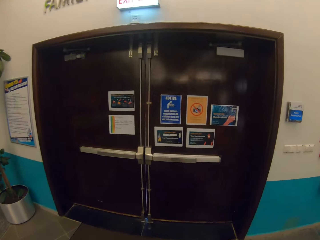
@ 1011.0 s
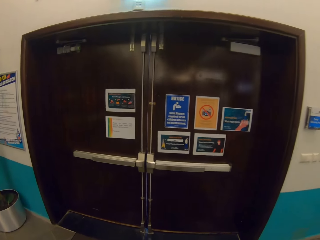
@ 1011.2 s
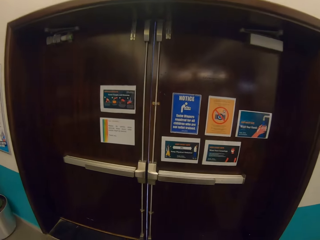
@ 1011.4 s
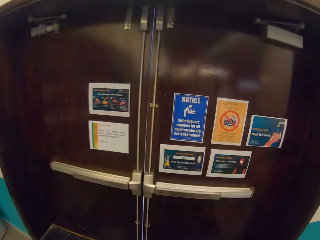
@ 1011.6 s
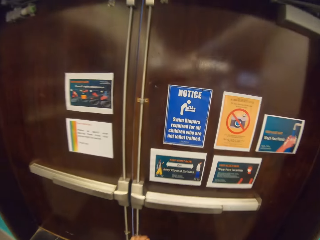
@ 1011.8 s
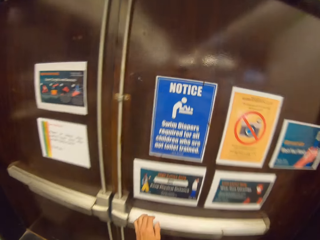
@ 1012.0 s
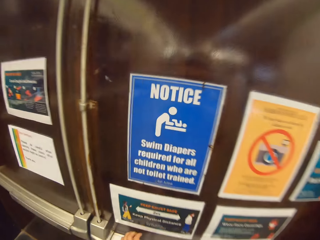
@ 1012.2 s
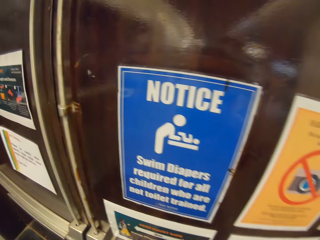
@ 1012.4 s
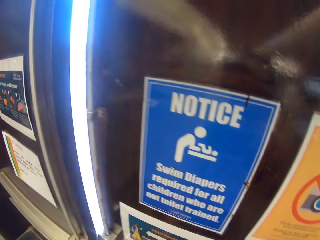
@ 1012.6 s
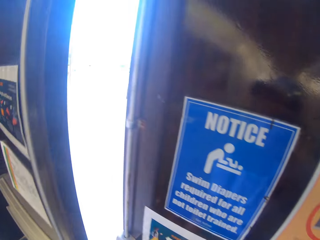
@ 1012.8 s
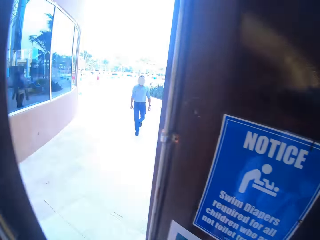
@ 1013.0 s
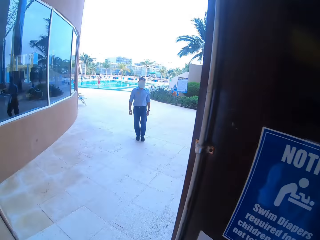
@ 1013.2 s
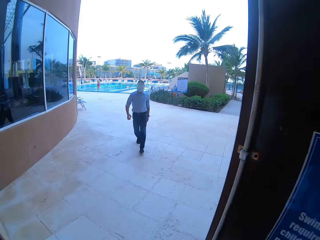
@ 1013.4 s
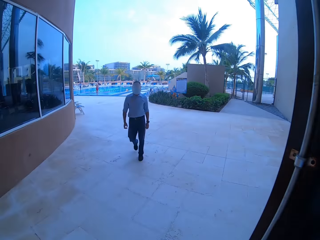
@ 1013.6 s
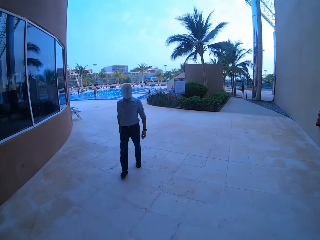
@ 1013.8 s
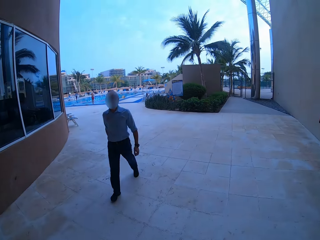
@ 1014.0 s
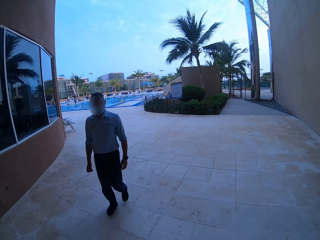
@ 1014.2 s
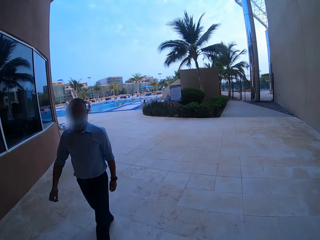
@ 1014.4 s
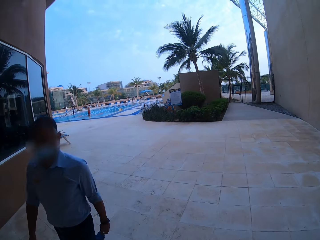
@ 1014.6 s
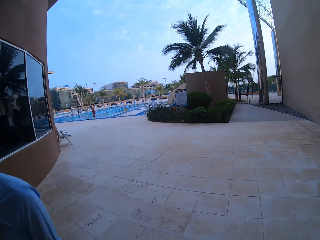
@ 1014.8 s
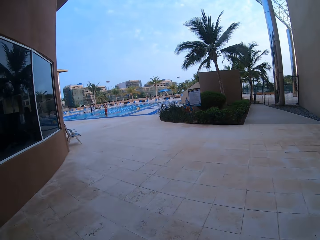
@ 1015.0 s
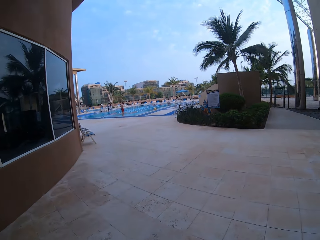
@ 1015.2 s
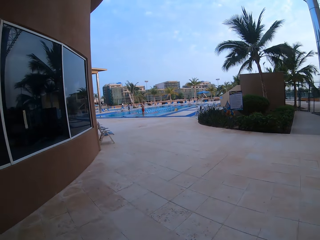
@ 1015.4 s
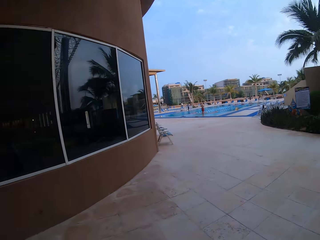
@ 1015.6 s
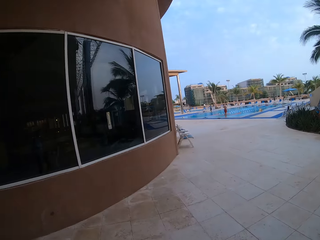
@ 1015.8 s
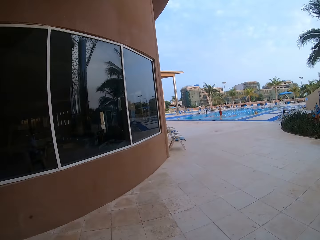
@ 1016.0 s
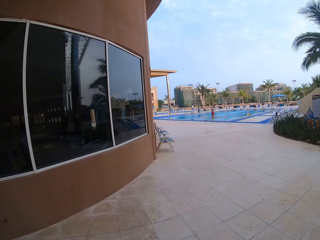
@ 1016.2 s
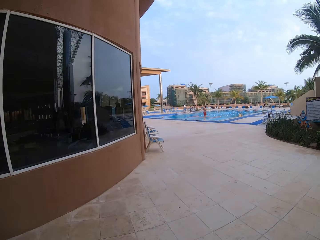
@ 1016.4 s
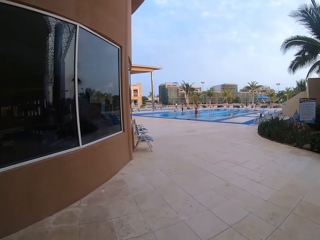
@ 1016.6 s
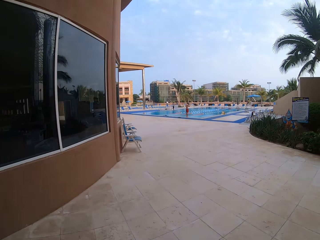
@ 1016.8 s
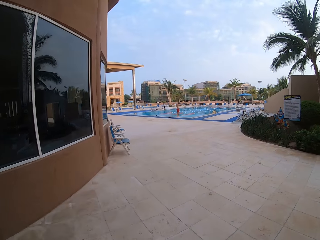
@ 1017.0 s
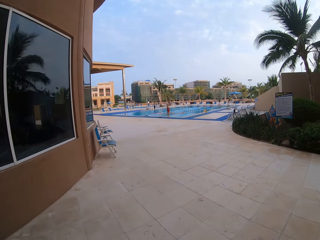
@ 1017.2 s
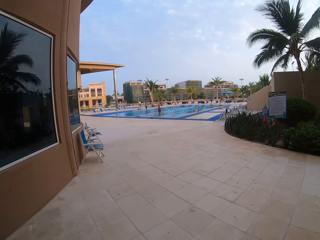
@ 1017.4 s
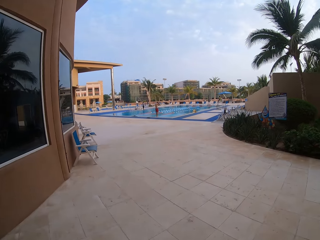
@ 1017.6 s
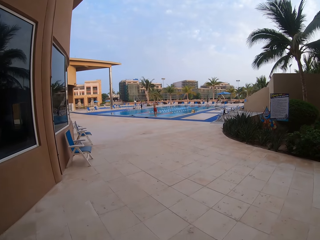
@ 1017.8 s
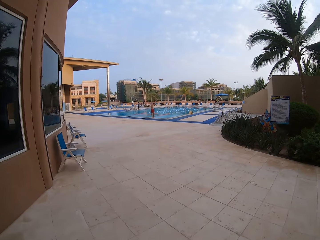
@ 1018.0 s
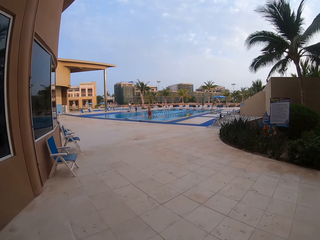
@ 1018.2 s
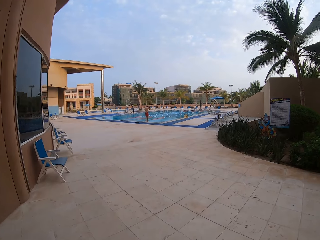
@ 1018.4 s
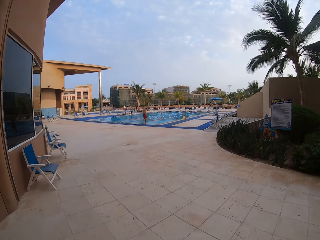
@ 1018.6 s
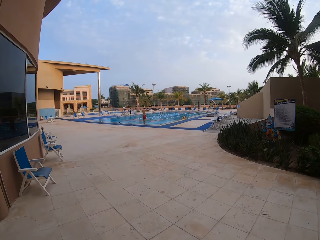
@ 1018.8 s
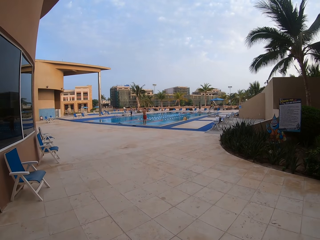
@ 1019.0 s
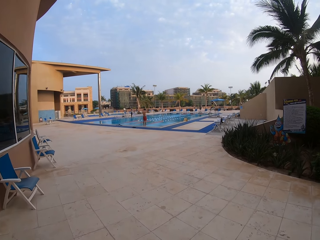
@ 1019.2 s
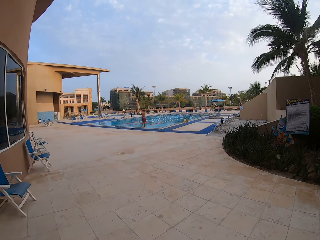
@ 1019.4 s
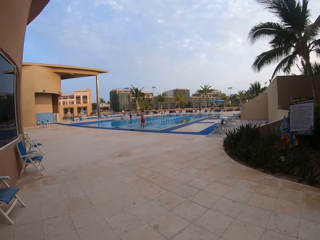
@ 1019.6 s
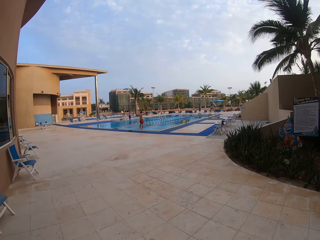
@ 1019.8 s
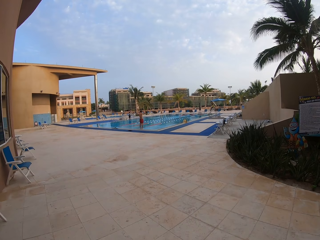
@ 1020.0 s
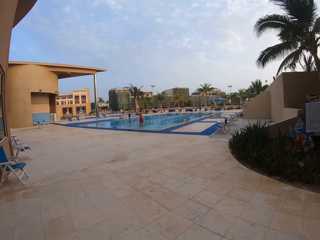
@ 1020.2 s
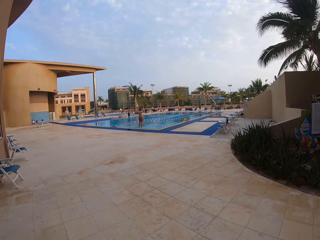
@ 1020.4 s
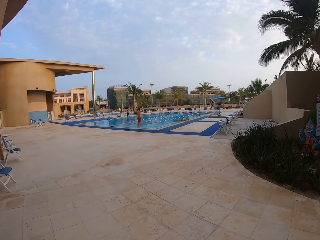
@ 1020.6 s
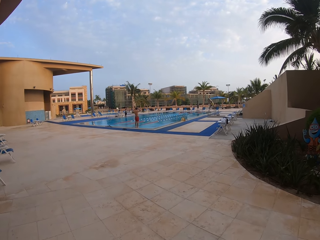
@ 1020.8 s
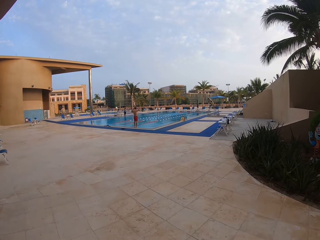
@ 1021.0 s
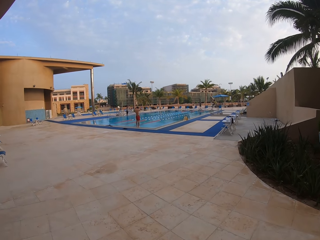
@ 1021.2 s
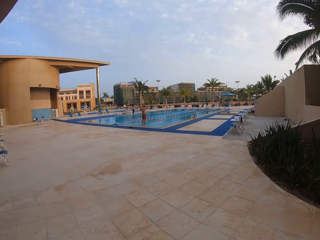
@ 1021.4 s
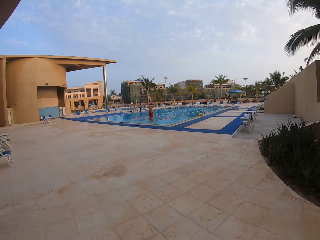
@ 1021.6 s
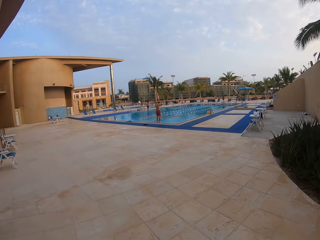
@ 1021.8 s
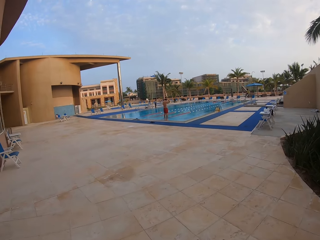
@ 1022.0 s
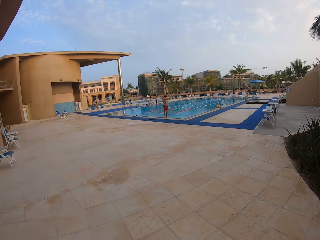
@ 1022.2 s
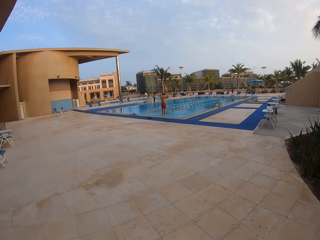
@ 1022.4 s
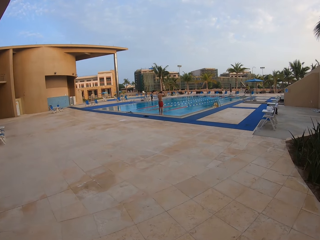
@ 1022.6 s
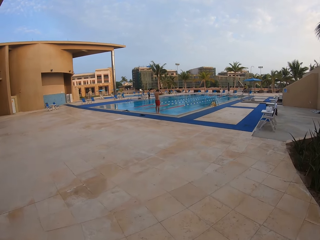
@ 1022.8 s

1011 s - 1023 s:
The camera wearer opens the door. They walk inside the building. A man walks out of the building. The camera wearer walks outside.

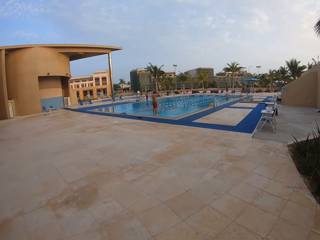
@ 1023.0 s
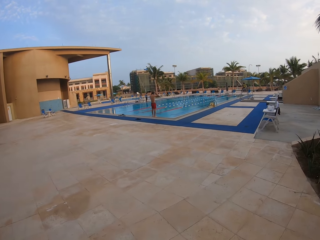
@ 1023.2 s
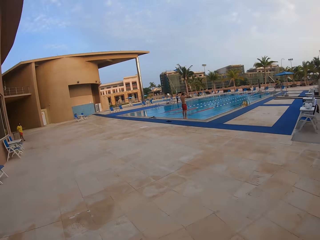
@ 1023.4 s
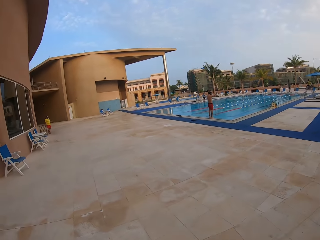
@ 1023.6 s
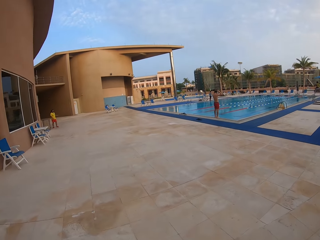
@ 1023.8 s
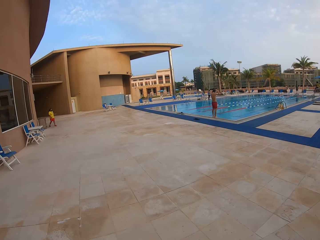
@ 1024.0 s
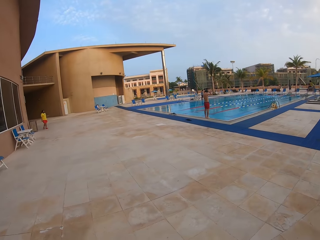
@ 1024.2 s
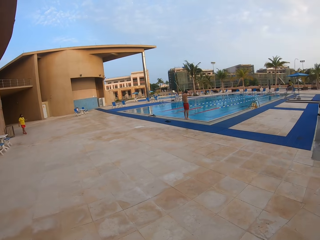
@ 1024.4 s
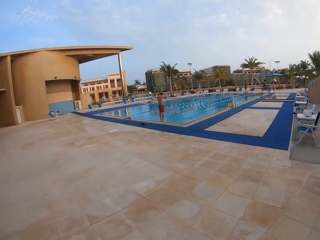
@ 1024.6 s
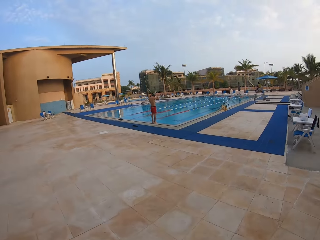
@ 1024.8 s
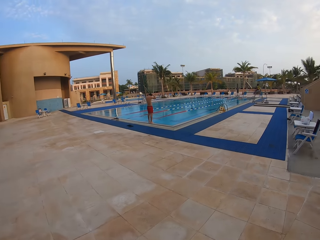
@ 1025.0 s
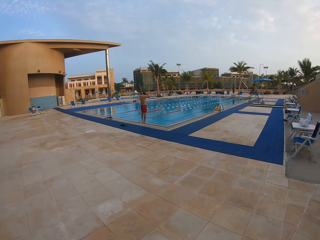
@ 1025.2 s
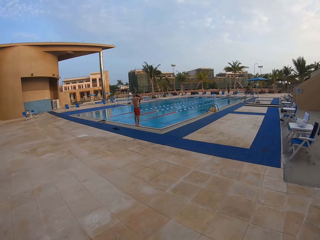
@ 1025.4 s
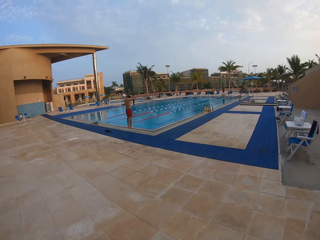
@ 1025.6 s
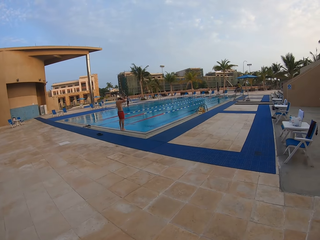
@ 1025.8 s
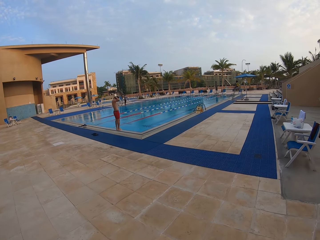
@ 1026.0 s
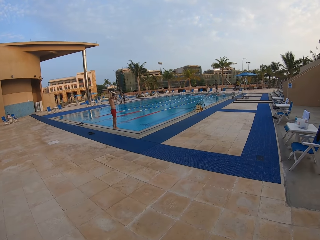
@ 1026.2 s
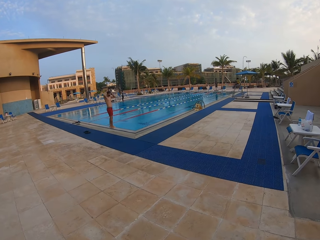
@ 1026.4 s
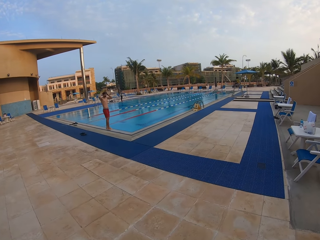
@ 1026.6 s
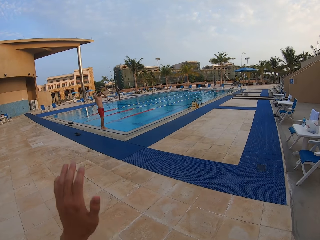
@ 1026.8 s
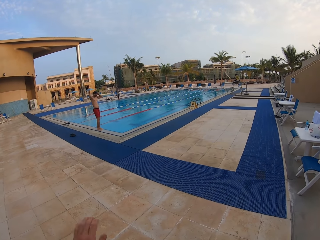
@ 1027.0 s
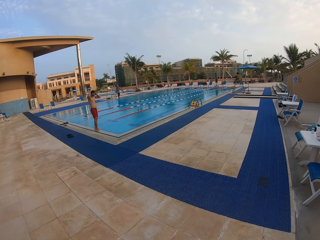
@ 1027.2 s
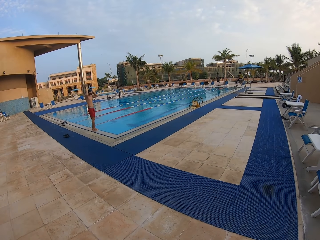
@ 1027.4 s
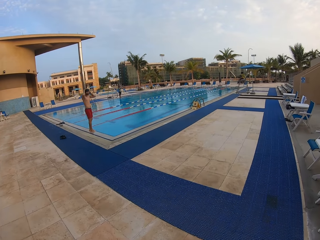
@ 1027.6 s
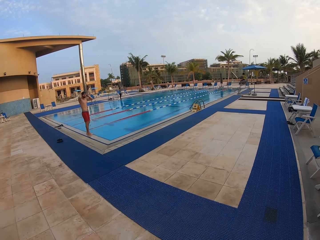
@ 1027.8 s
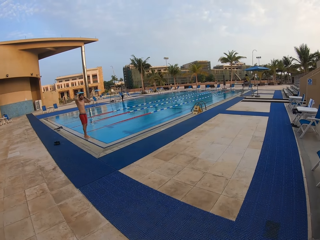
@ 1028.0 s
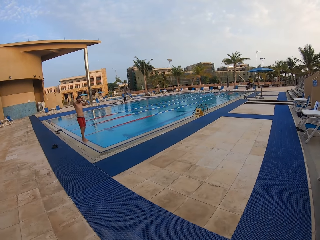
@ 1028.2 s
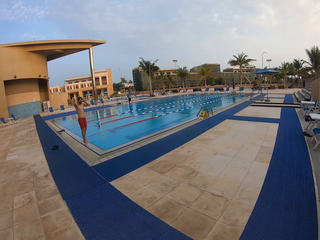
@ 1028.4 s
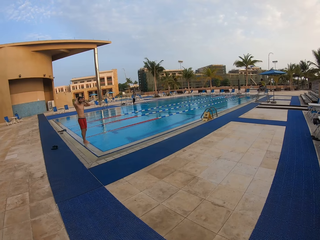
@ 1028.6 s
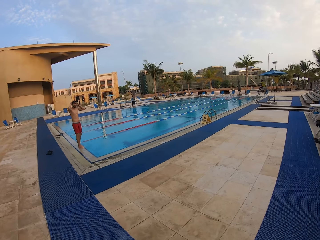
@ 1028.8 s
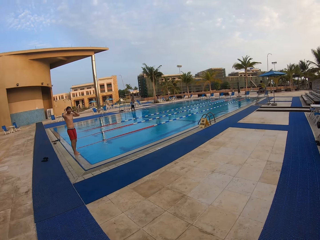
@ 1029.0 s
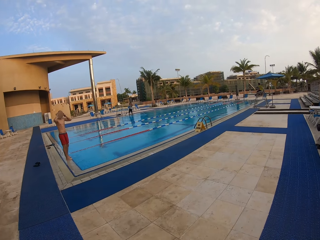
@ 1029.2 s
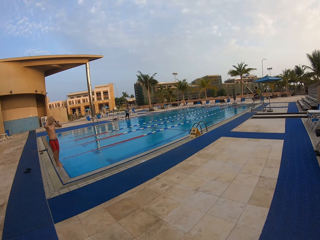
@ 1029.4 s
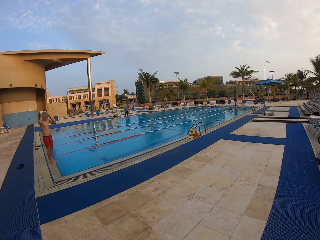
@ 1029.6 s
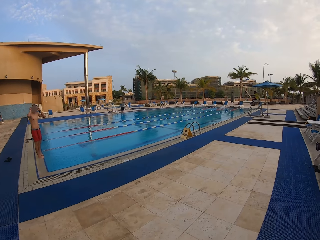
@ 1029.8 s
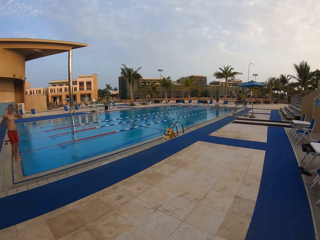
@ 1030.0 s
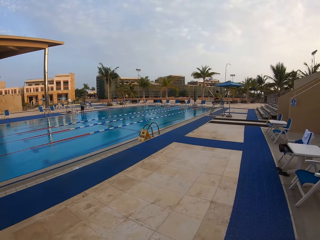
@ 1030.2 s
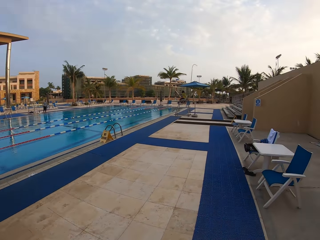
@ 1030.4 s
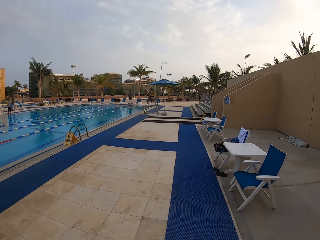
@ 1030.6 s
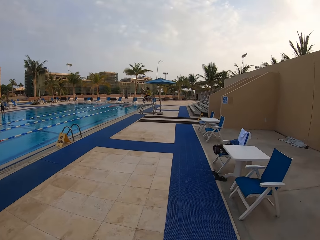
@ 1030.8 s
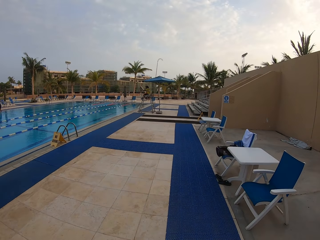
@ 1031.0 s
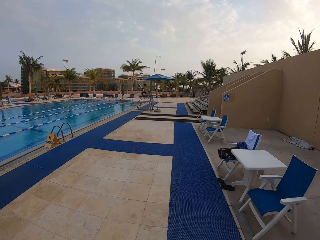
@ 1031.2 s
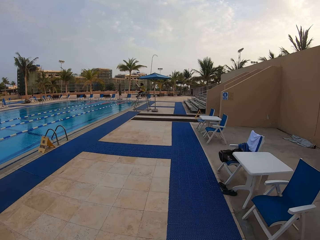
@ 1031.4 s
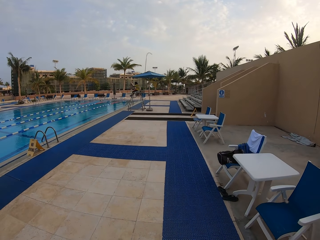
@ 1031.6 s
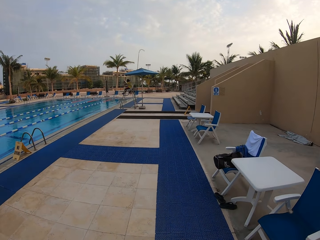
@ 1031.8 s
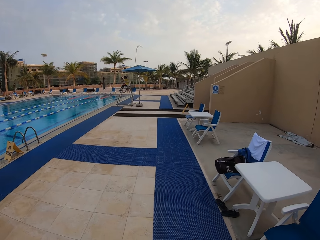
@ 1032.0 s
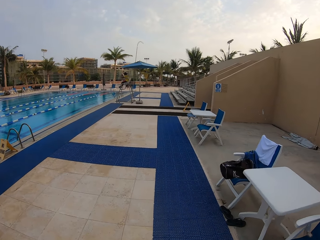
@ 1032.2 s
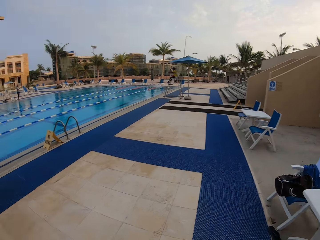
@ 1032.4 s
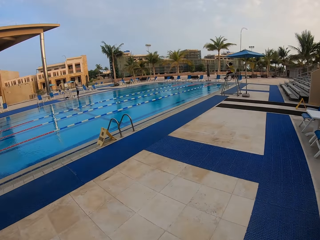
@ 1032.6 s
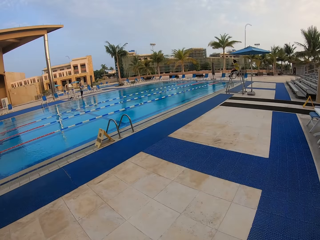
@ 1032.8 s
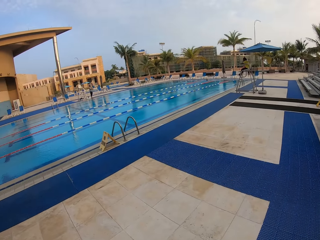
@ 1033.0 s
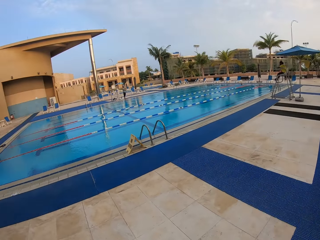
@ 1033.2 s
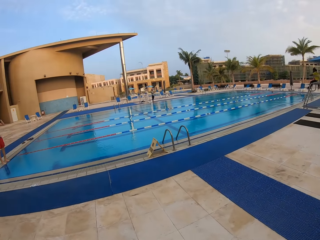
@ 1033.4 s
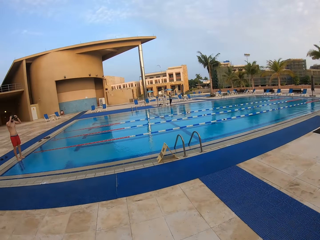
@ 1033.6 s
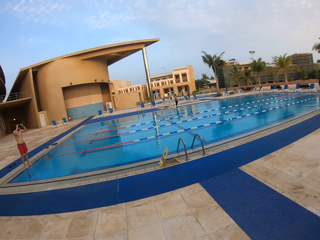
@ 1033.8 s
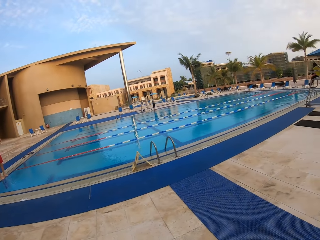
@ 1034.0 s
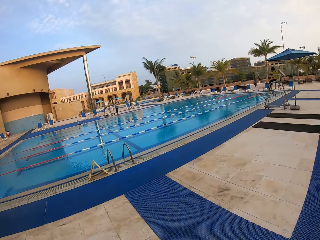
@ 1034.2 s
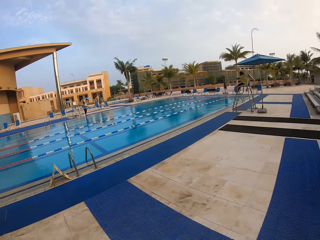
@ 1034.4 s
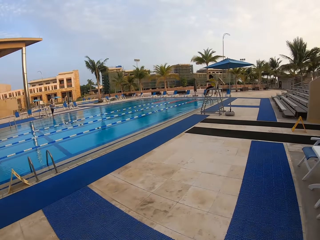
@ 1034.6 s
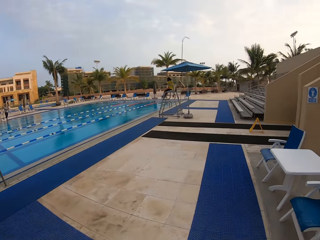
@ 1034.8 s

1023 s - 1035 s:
A man stands at the edge of the swimming pool. The camera wearer walks towards the swimming pool. They wave at the man. The man stares at the camera wearer. The camera wearer walks along the swimming pool.
